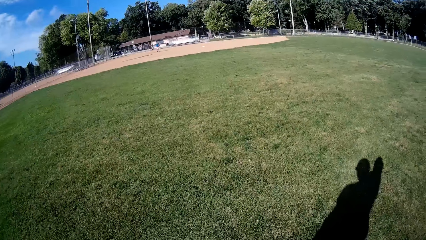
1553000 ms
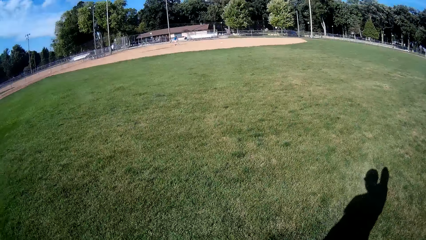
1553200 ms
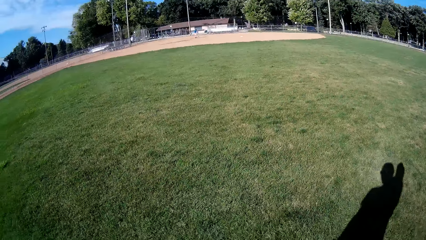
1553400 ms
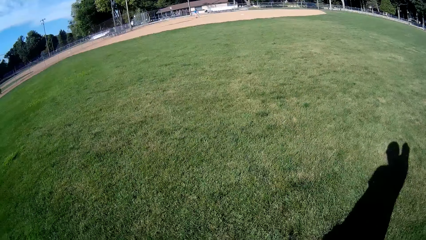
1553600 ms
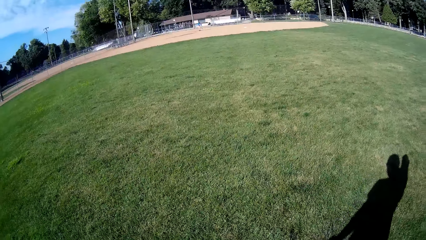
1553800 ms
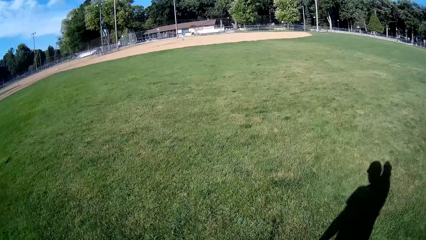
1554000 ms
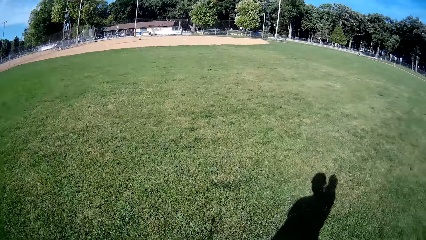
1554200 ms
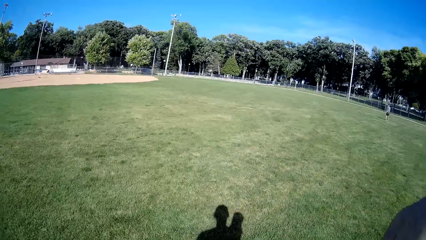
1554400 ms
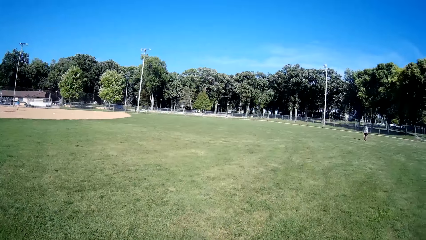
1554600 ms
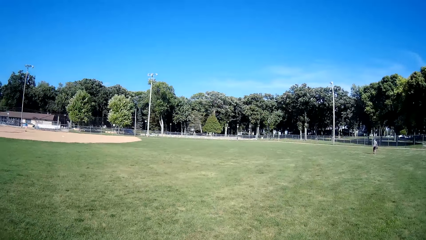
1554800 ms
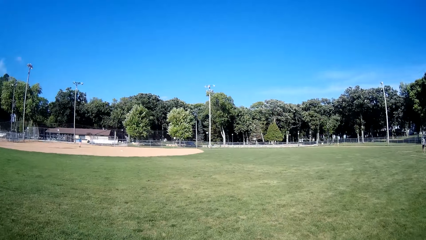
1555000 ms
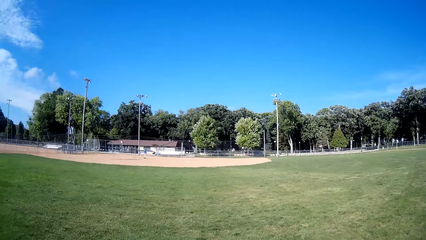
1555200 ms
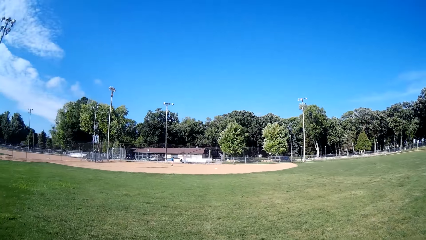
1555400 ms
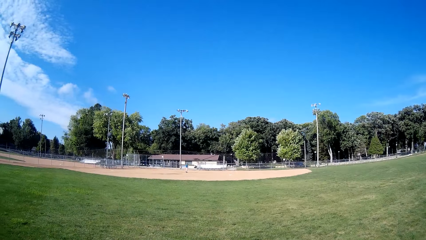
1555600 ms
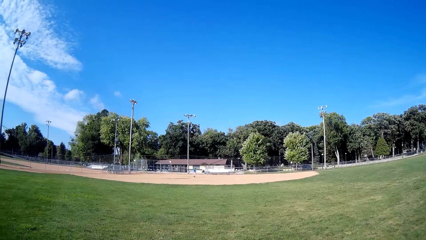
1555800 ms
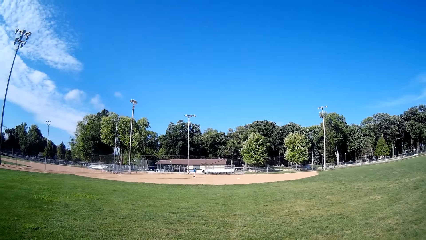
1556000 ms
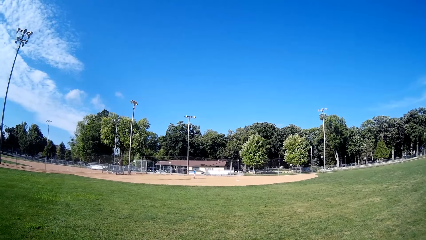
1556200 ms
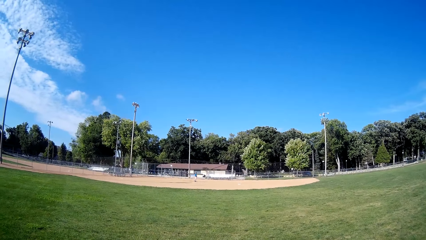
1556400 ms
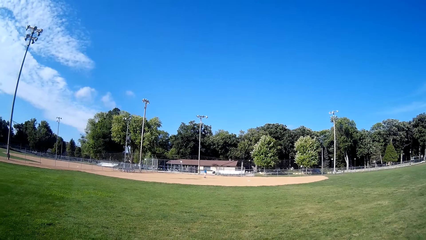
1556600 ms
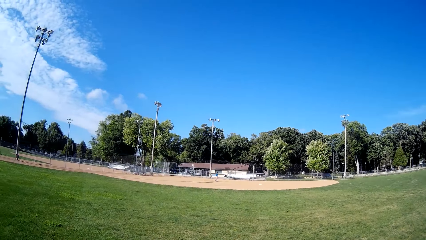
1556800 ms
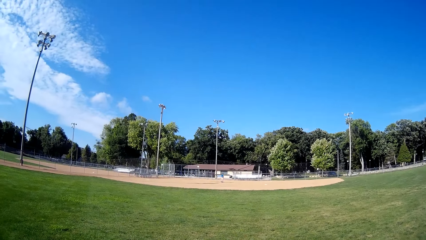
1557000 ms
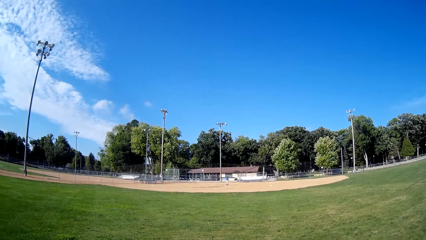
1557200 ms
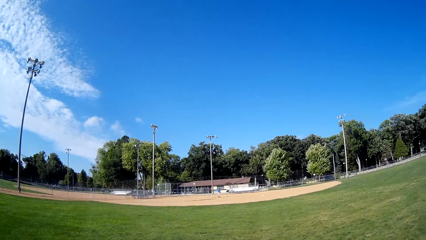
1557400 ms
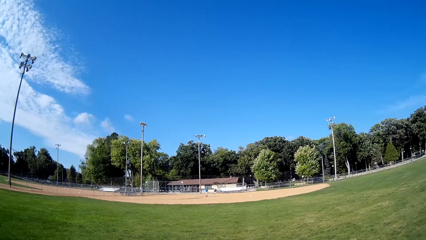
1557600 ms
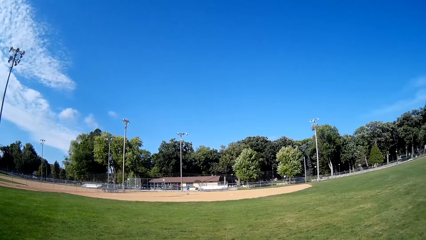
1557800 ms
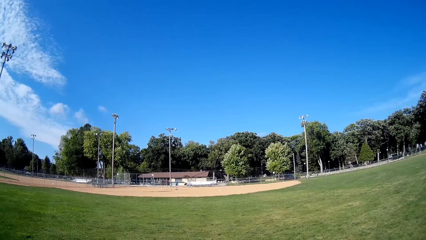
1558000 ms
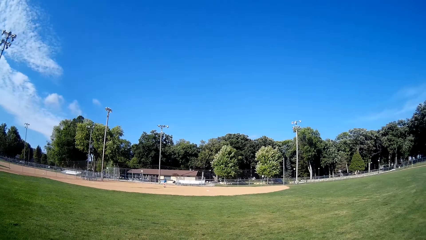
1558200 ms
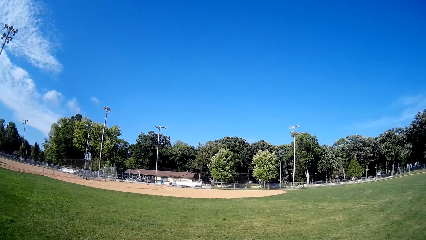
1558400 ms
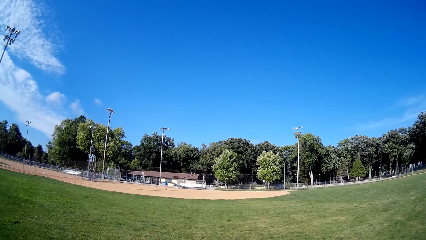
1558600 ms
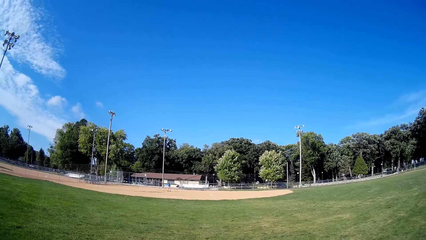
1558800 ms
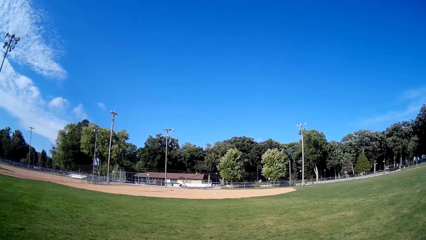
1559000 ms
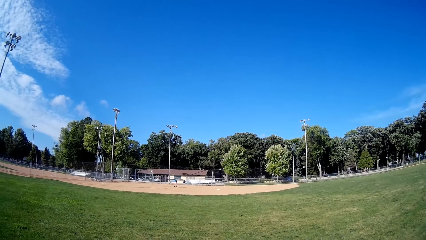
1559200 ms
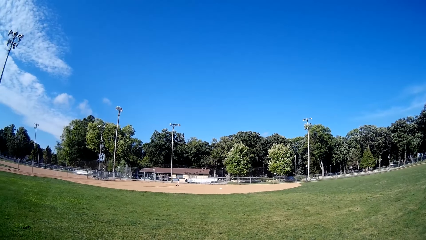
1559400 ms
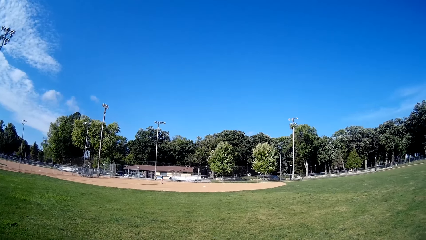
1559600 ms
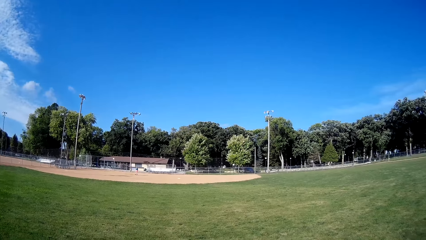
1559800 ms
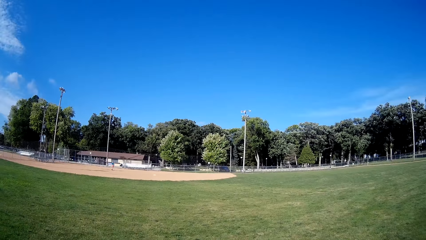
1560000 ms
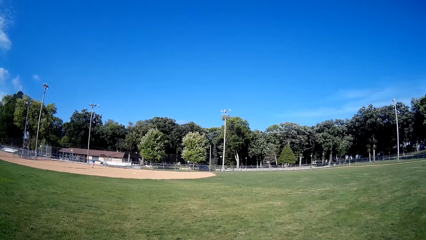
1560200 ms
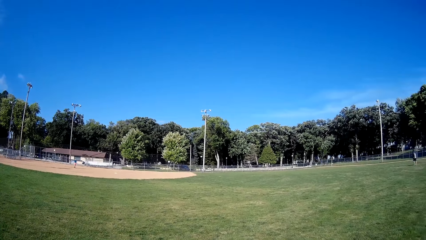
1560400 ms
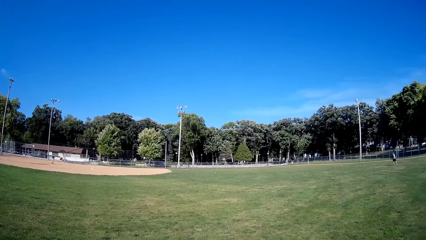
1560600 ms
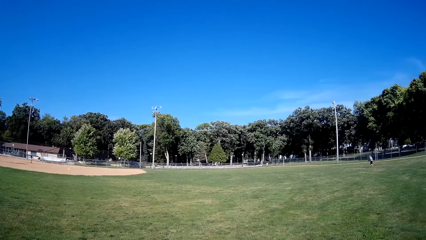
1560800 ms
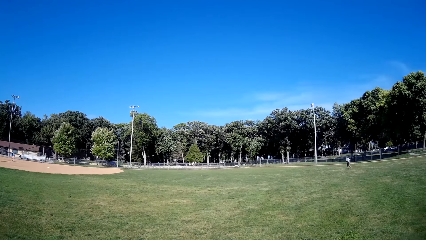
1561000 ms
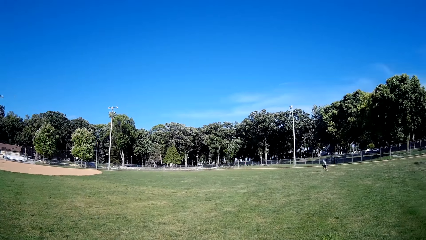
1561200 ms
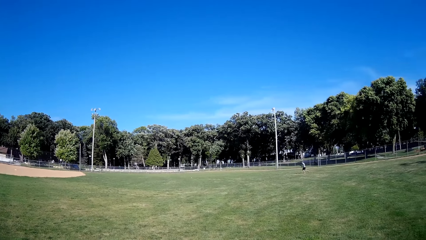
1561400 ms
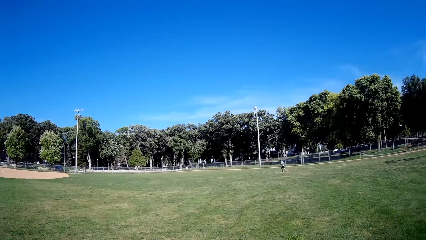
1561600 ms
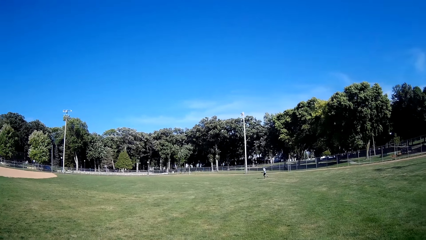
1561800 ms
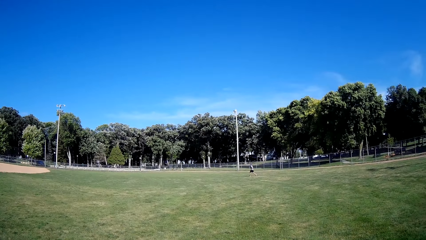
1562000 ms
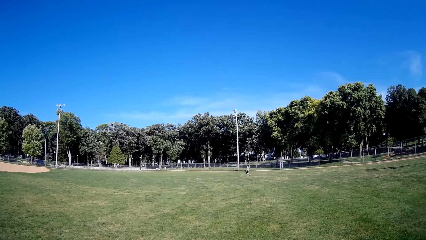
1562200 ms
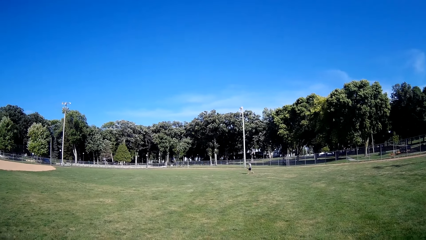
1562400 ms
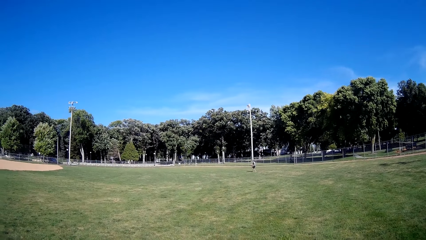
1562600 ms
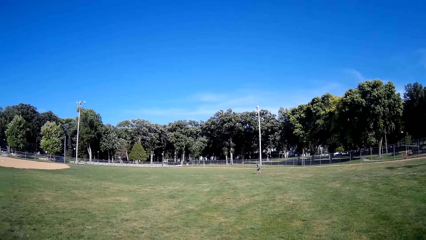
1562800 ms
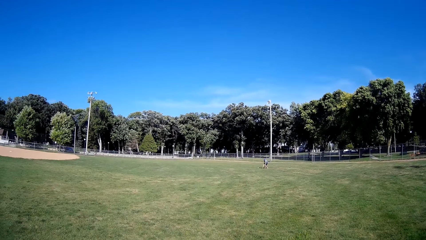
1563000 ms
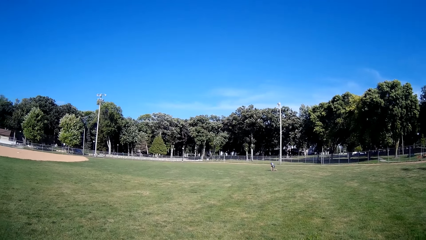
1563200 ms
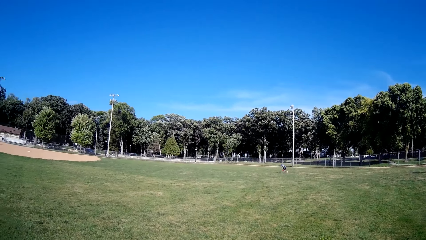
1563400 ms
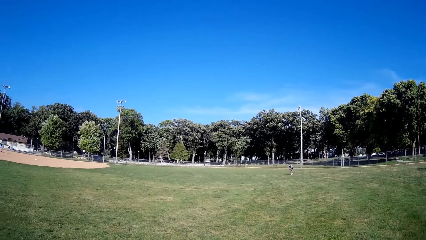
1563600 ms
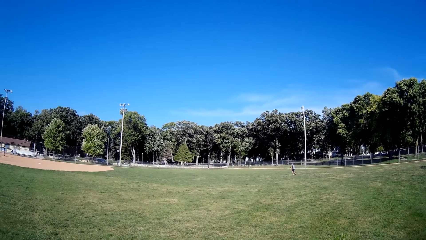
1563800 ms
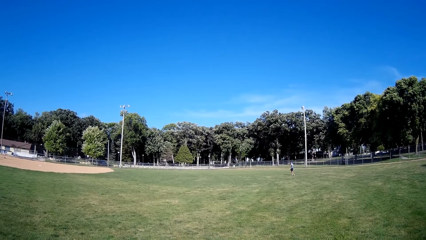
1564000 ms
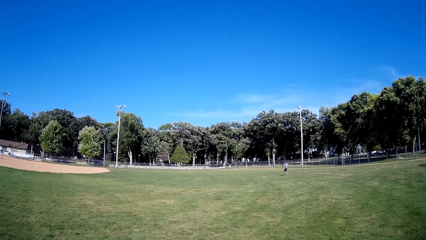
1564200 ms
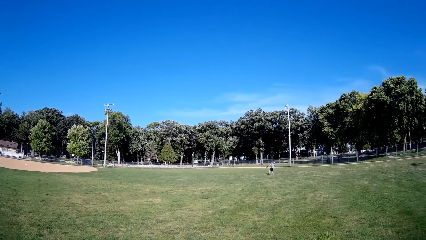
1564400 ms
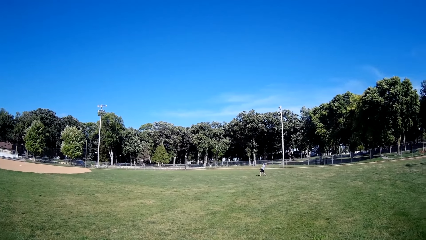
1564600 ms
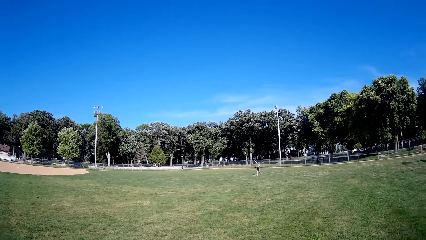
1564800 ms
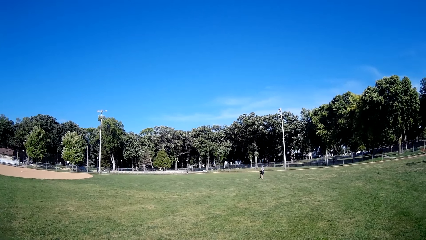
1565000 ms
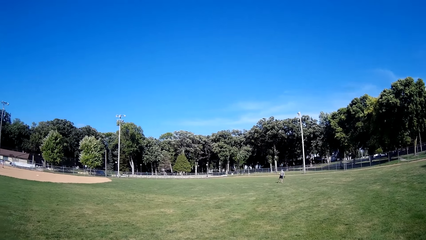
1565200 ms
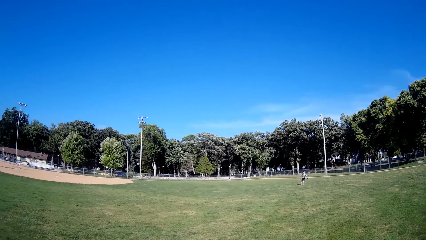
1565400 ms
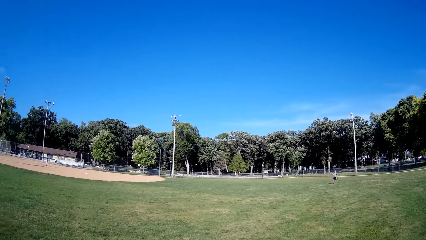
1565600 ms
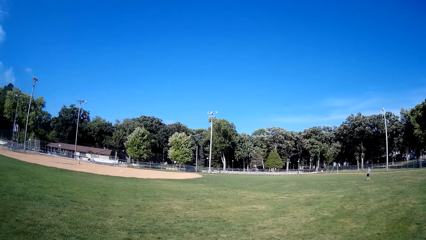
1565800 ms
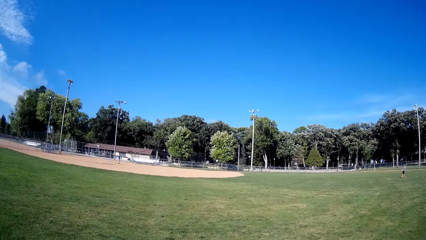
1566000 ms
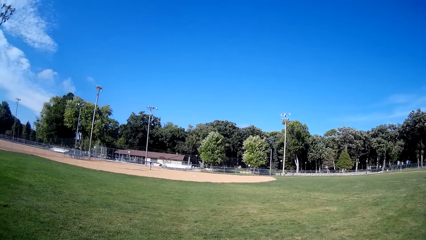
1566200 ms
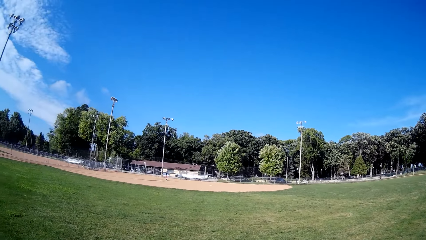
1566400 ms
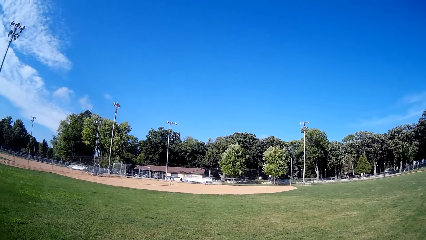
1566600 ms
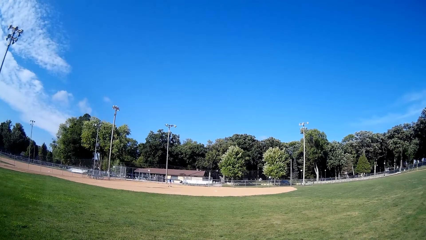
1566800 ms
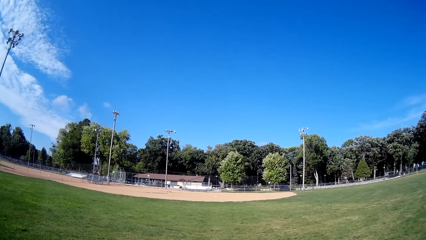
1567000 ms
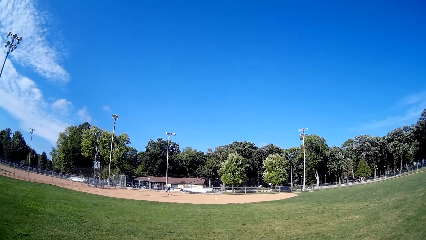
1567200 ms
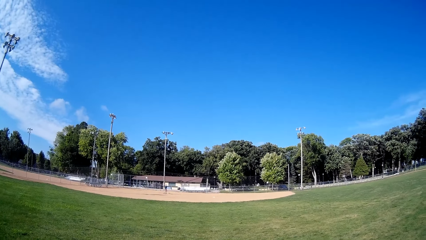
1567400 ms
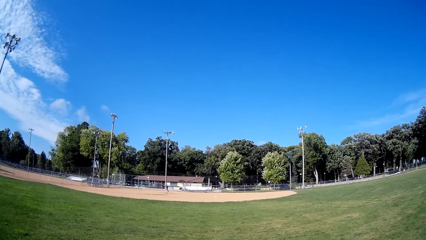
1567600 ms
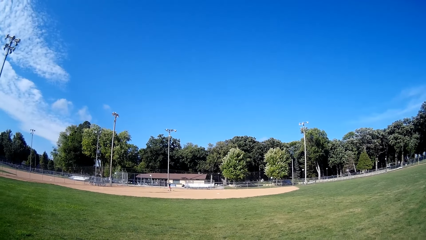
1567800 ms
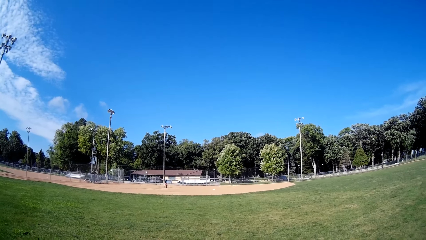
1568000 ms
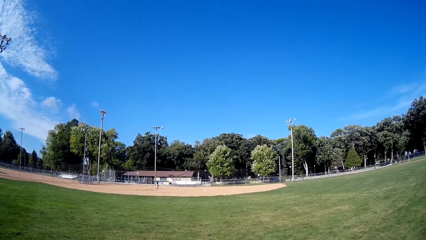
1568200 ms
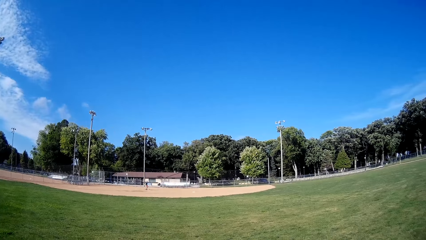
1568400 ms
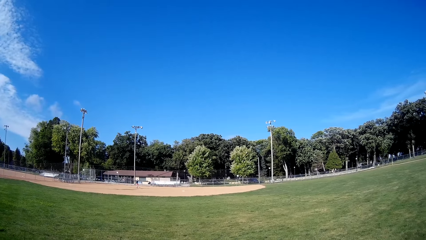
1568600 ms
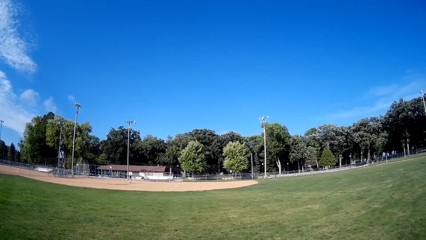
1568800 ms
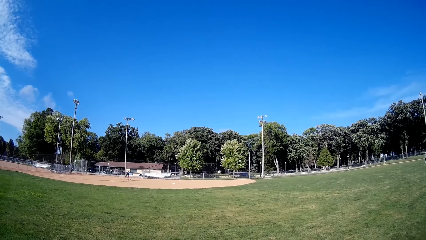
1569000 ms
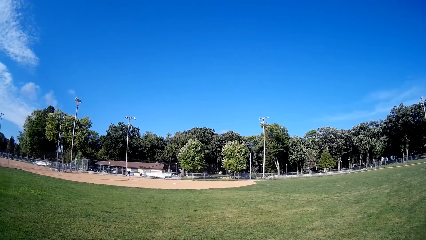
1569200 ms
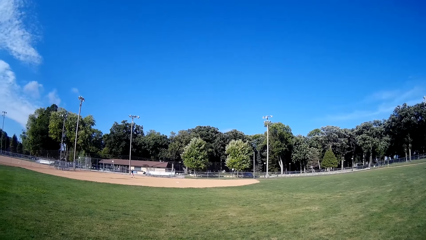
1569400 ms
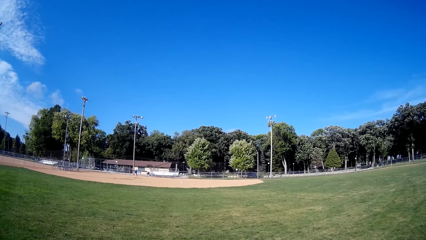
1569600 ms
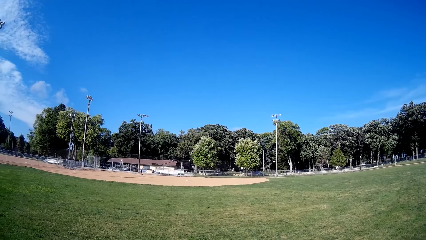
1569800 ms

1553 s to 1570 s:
The camera wearer walks in the field. They stop for a while. A man walks in the field. Another man runs in the field. The other man throws the ball.
